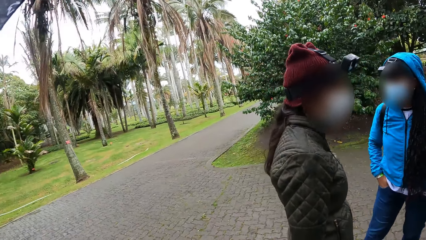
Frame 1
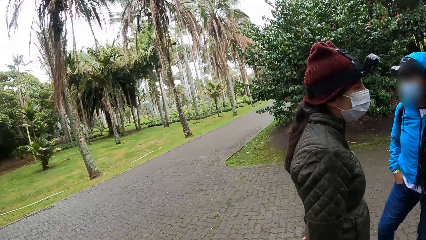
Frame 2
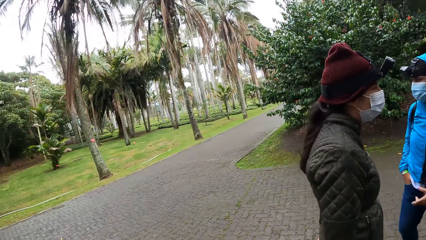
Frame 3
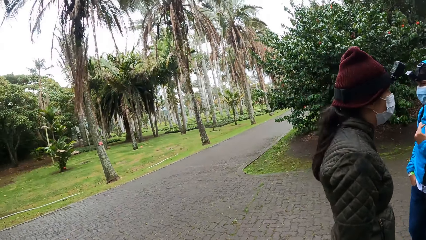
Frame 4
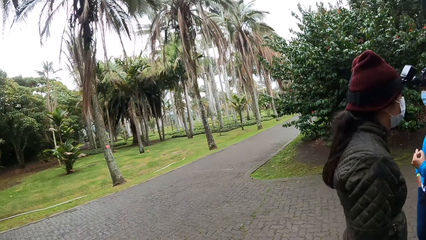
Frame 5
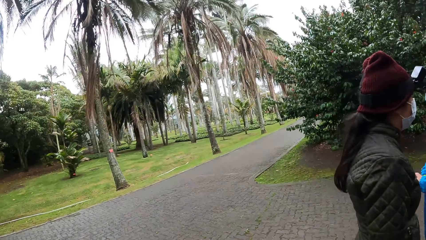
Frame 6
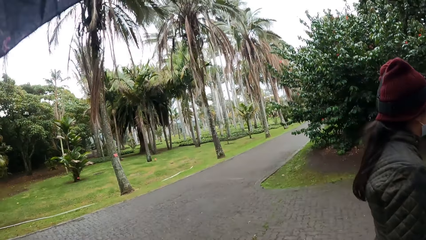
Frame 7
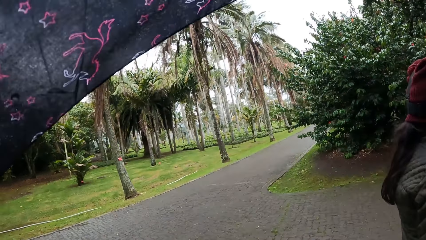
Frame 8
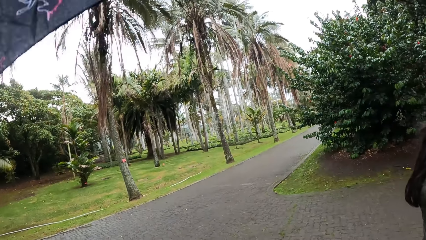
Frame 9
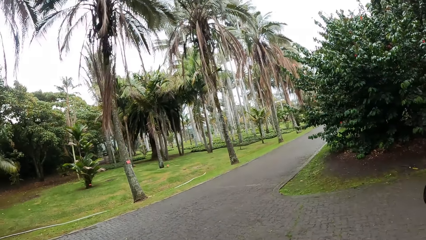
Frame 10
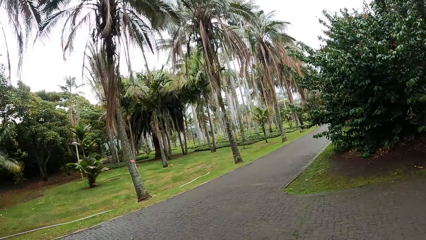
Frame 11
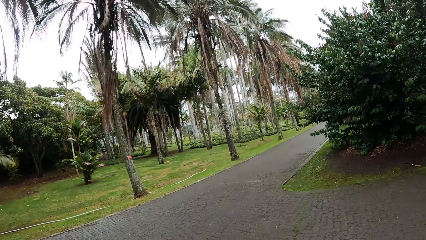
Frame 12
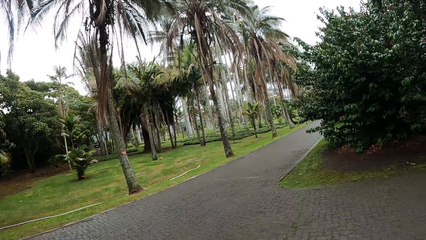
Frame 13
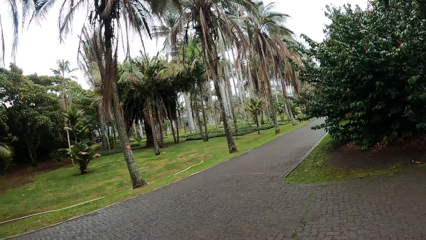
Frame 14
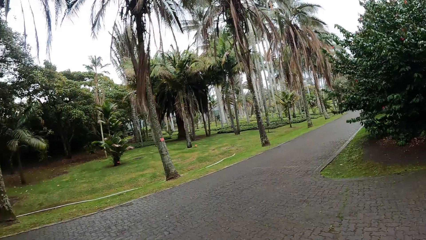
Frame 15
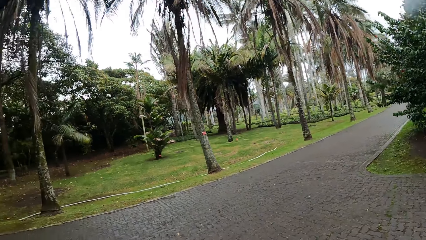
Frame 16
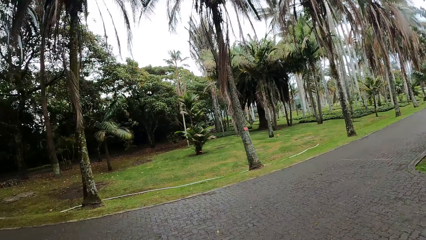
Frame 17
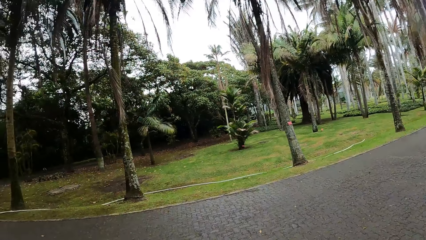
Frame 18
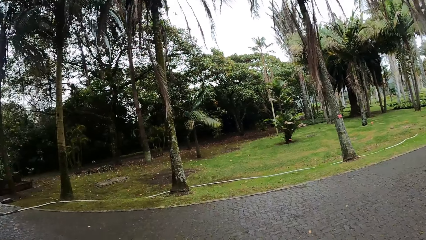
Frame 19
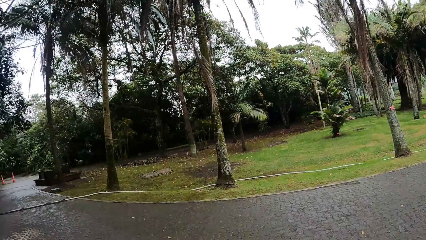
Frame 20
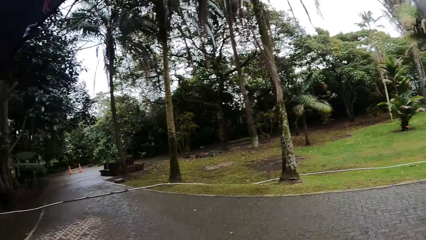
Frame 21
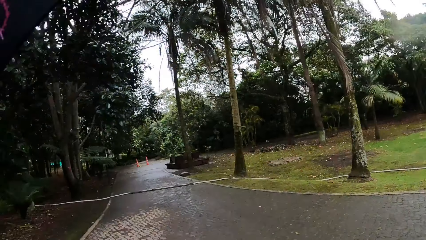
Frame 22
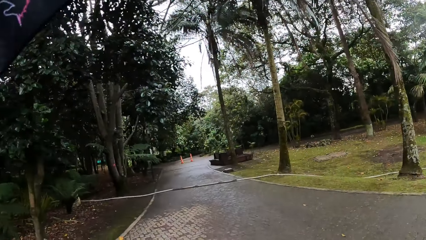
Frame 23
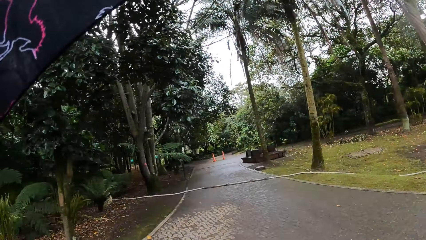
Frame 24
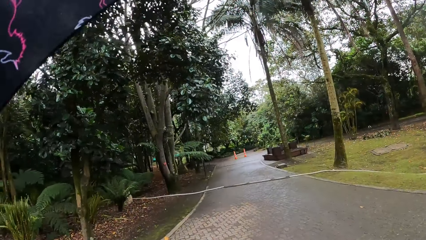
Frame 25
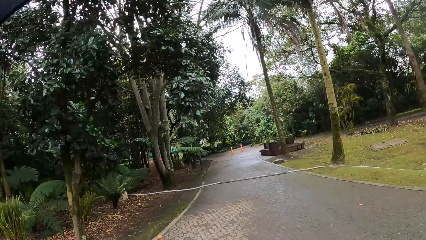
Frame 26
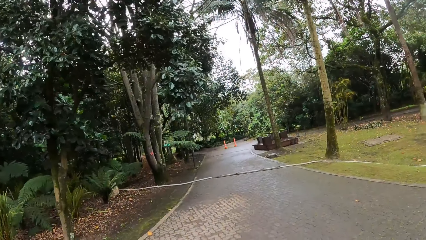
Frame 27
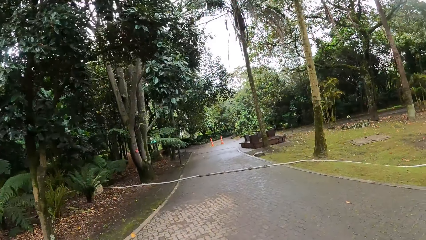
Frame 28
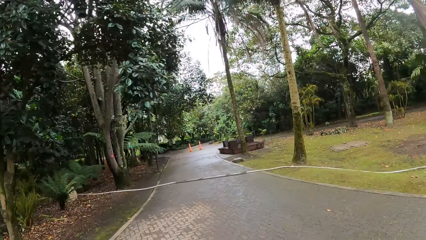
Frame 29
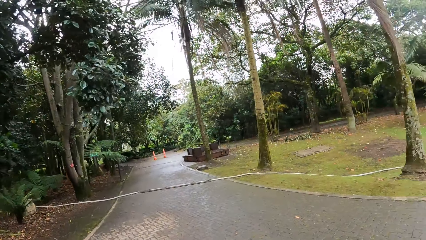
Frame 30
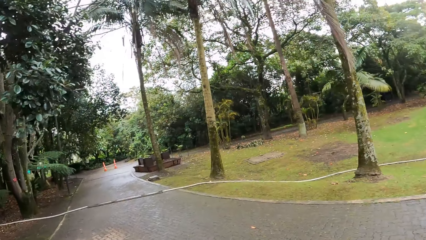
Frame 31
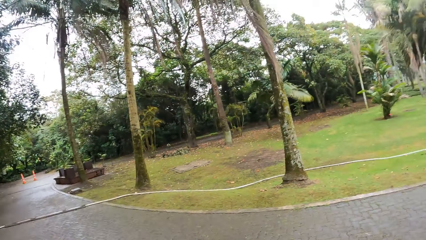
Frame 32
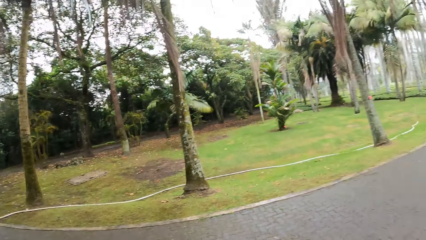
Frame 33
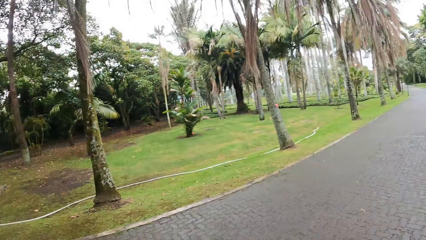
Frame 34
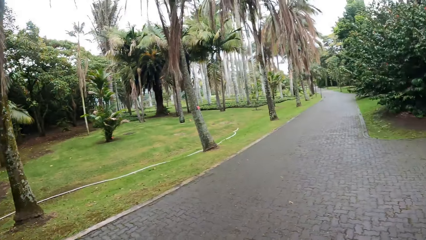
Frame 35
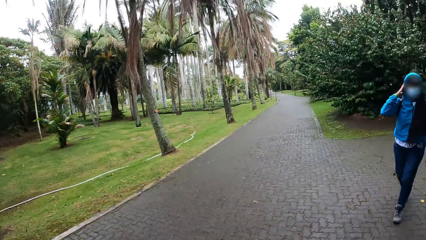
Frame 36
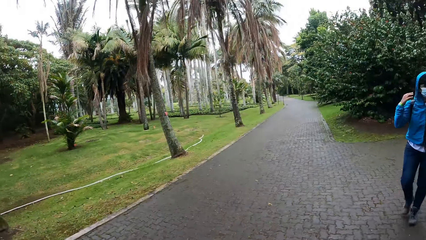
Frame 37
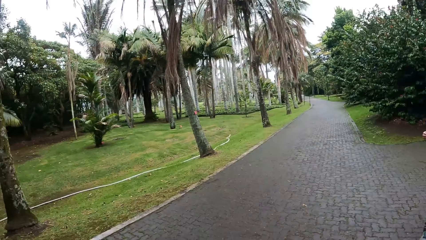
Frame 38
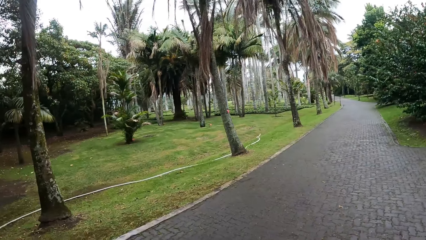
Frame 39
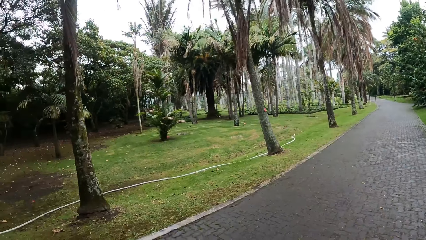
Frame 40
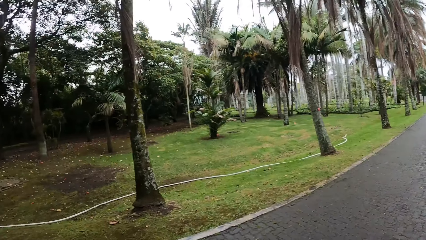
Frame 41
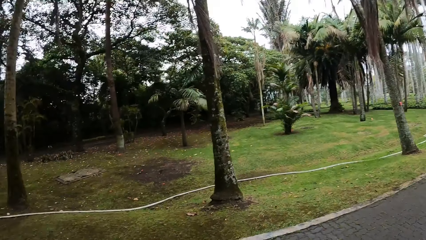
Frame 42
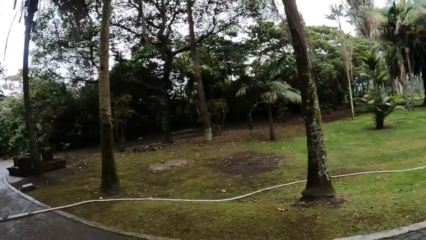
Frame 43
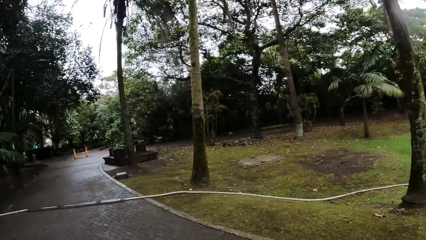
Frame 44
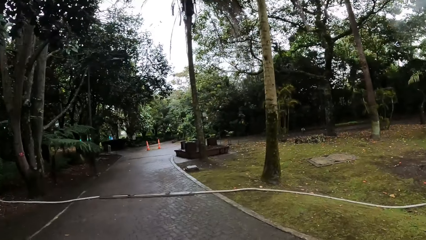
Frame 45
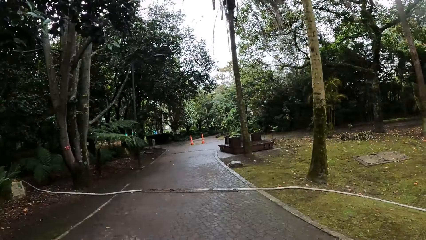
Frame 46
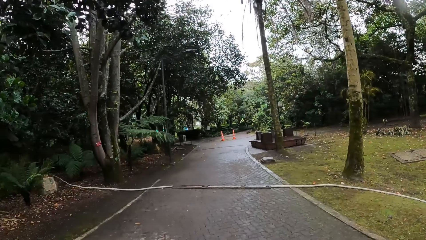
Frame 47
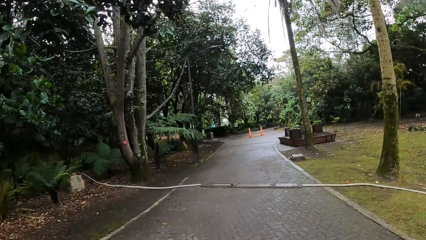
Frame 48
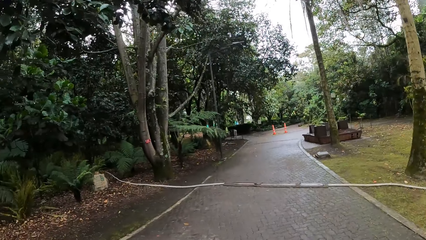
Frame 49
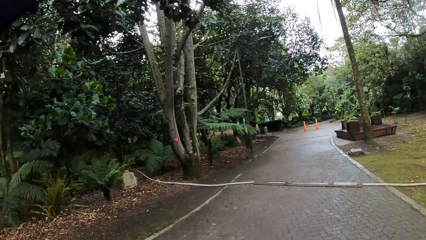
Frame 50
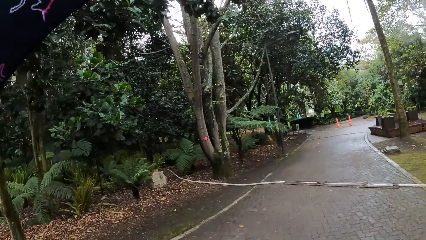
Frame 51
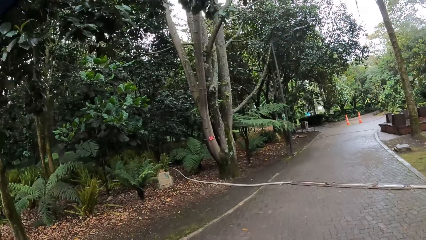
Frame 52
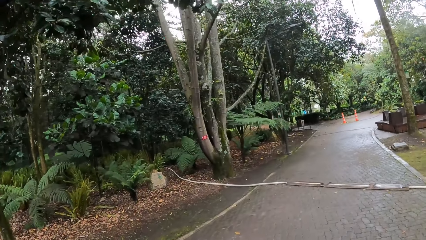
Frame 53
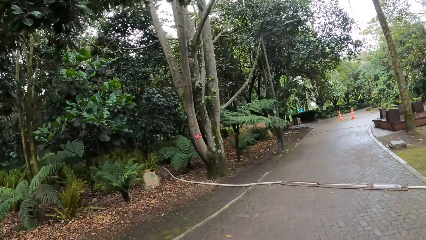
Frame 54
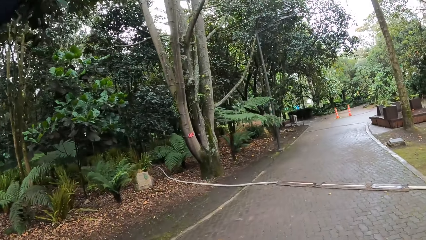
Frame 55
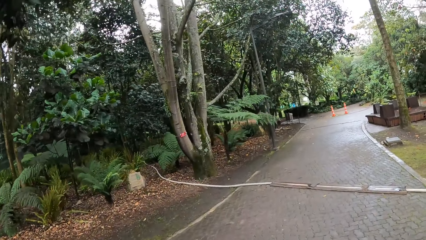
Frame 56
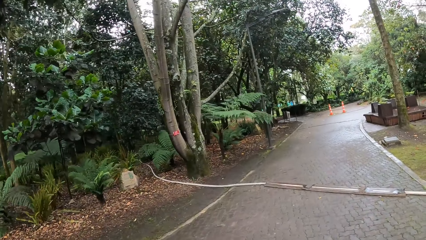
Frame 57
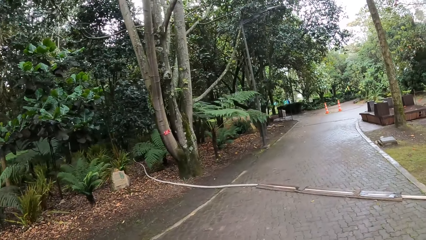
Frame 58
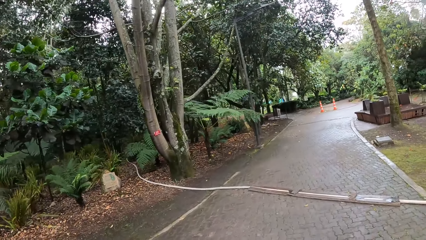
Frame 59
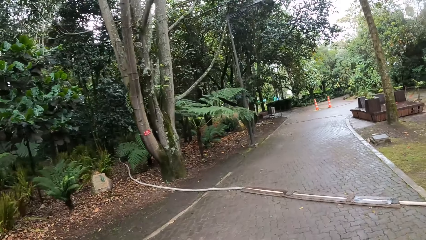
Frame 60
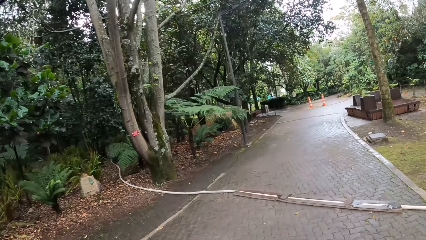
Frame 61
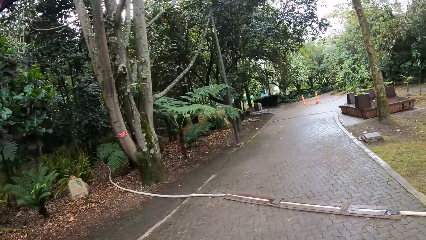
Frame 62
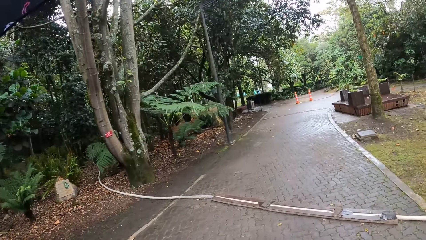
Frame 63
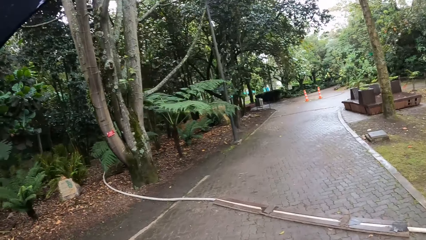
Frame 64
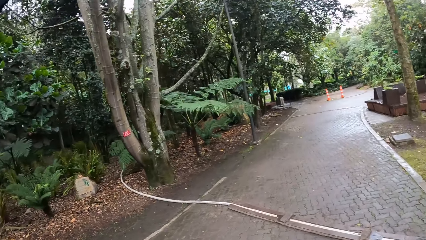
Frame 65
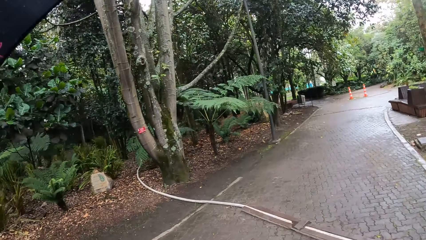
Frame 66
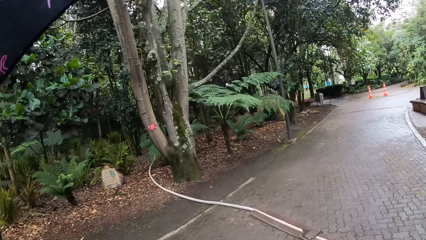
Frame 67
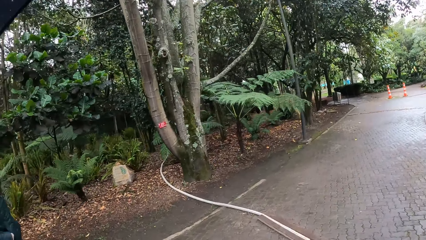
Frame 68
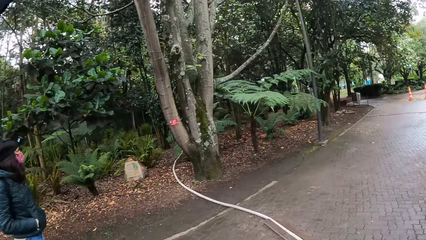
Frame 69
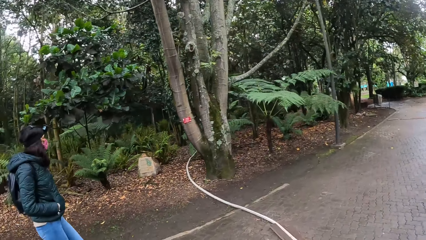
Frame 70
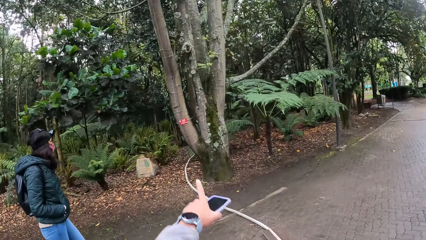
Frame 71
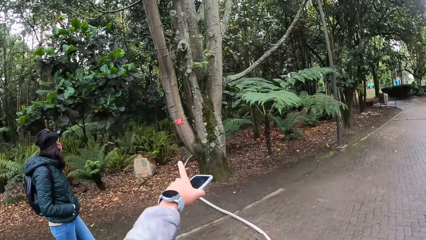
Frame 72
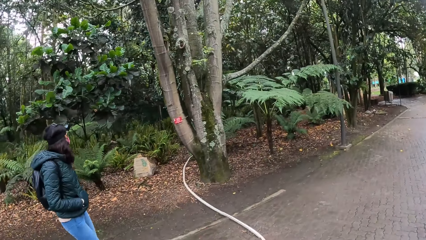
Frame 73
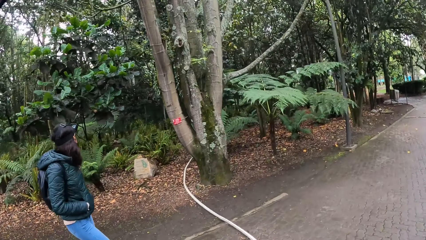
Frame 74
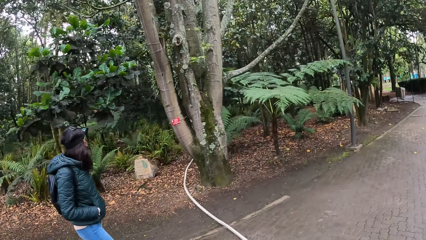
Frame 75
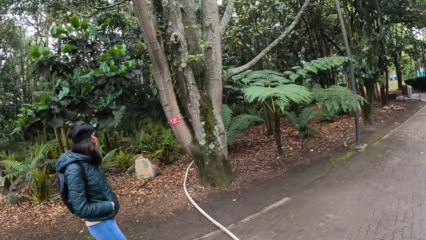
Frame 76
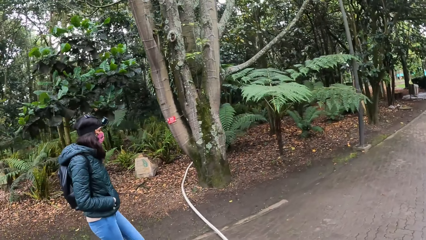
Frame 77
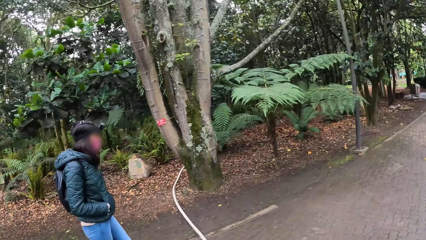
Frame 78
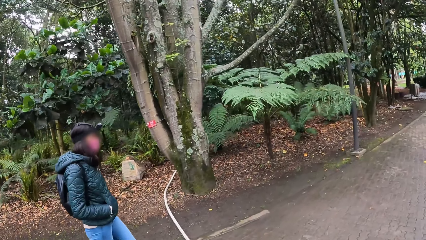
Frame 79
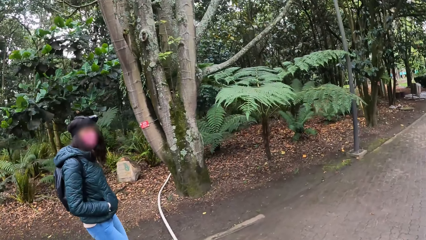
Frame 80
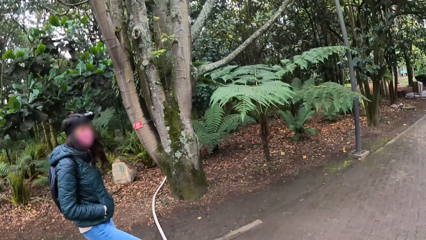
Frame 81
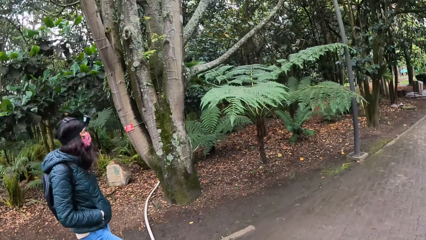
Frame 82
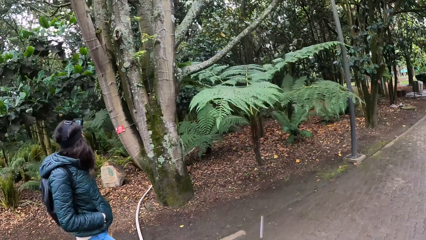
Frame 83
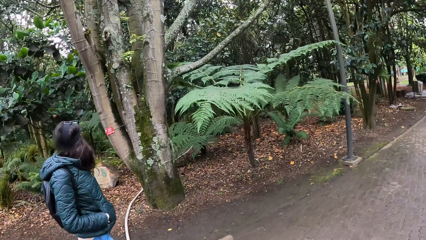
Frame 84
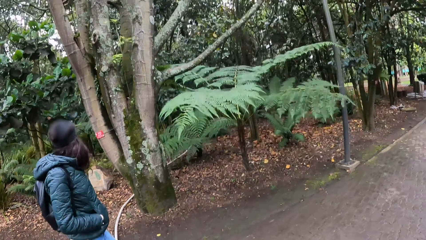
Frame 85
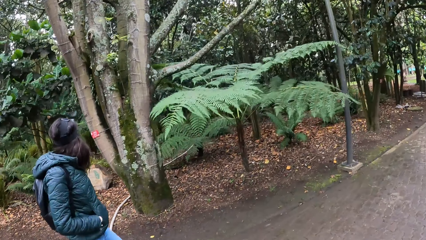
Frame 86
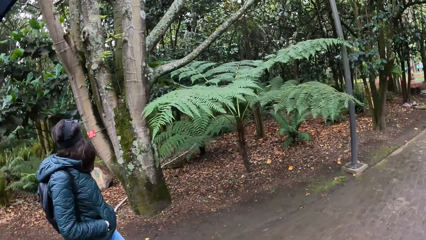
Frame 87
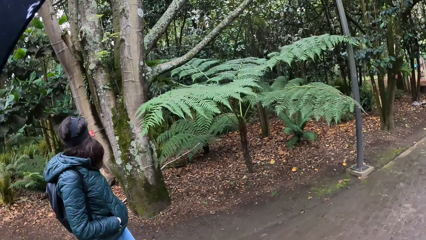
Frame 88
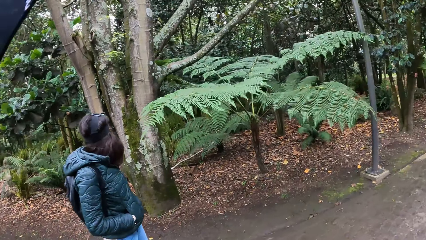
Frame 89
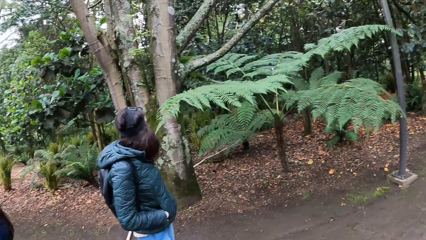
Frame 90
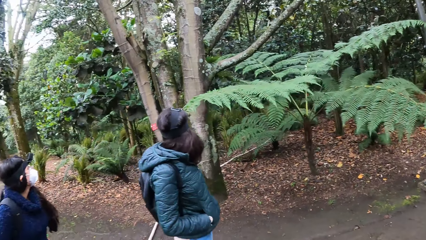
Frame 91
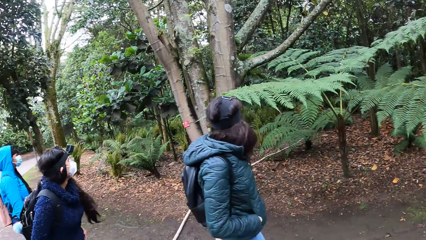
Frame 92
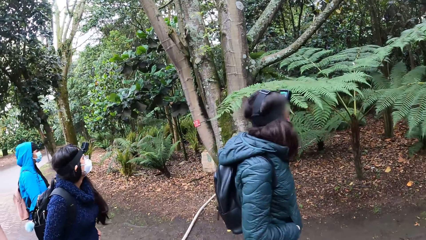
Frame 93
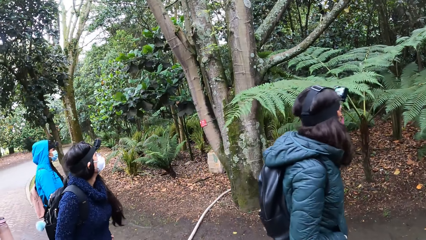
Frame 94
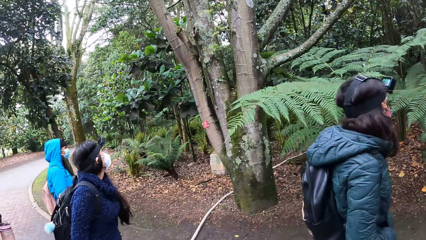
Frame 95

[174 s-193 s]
The camera wearer walks along the pavement. They look around the surroundings. They walk along the pavement. They point at something. They walk along the pavement.
